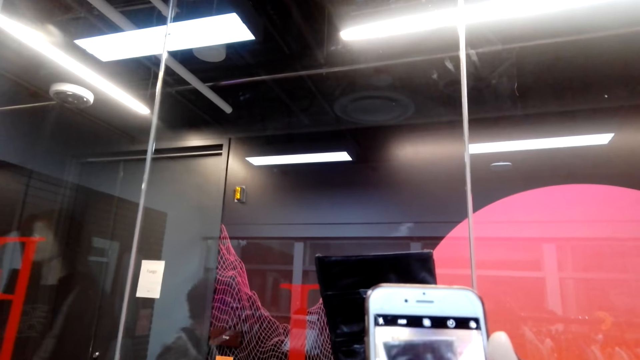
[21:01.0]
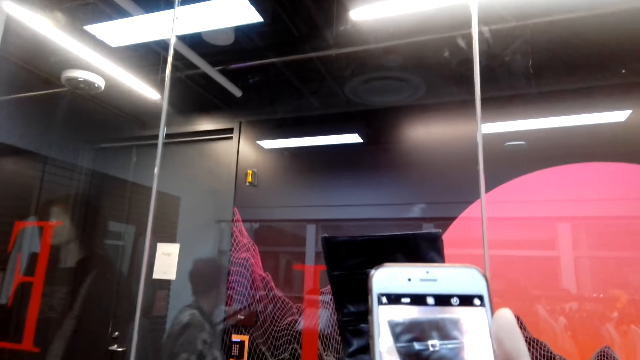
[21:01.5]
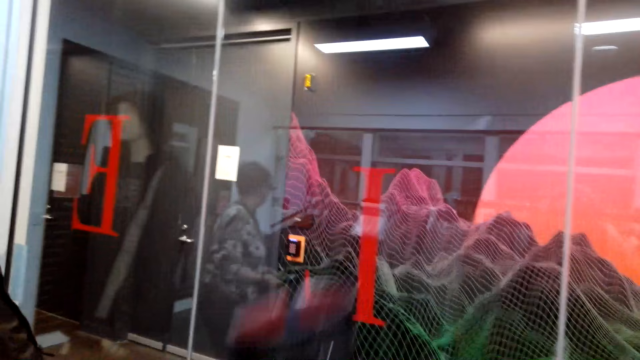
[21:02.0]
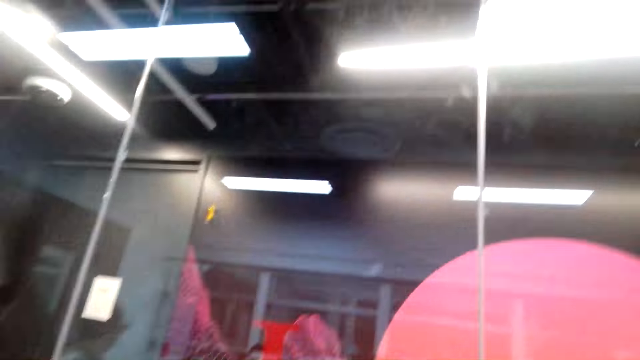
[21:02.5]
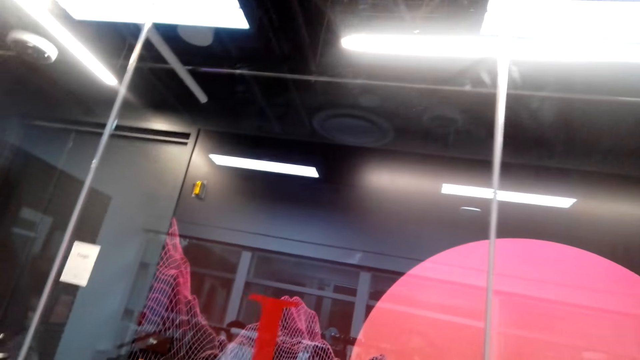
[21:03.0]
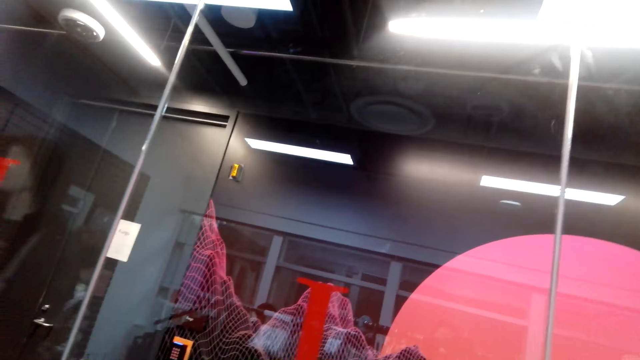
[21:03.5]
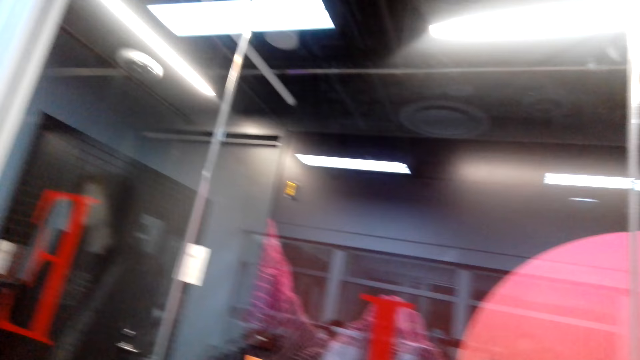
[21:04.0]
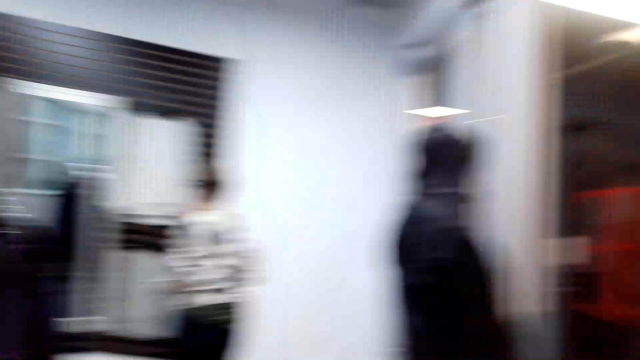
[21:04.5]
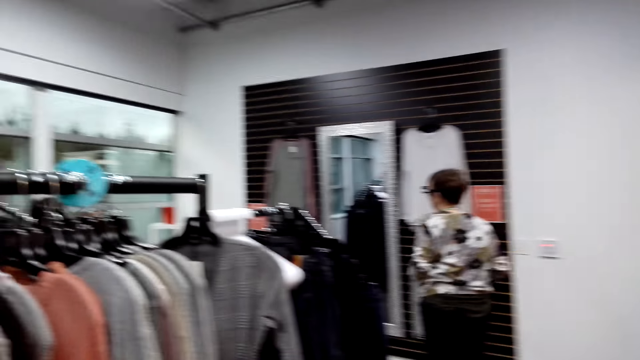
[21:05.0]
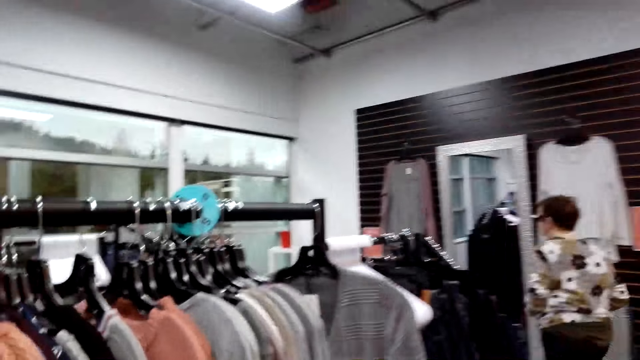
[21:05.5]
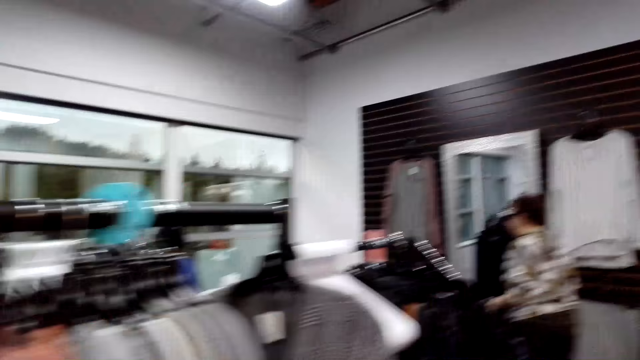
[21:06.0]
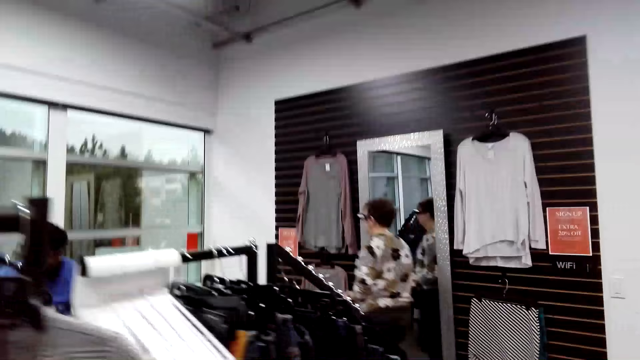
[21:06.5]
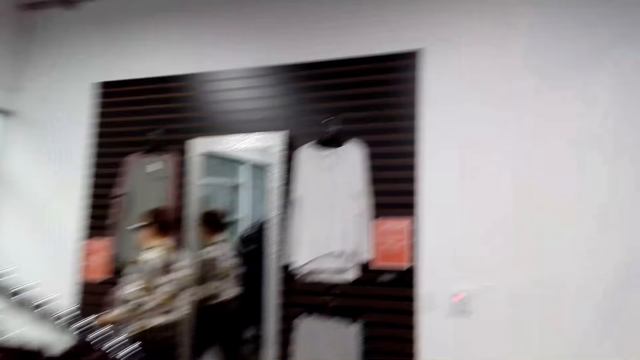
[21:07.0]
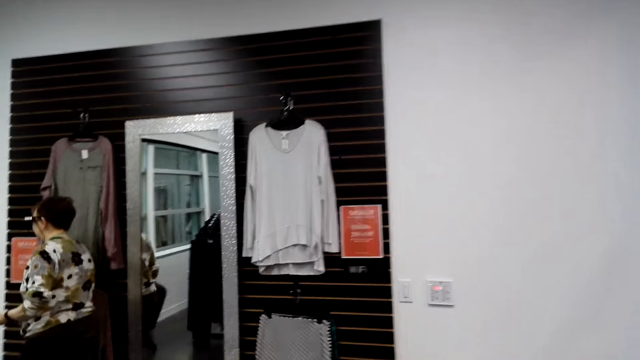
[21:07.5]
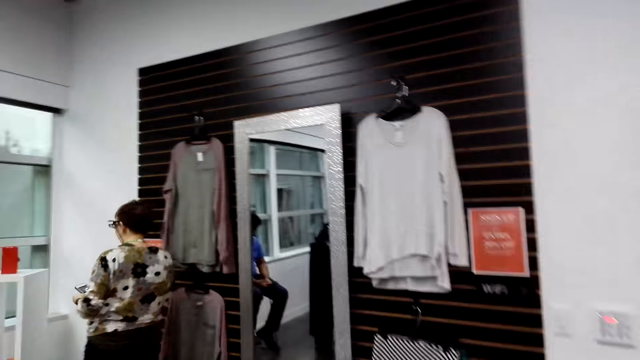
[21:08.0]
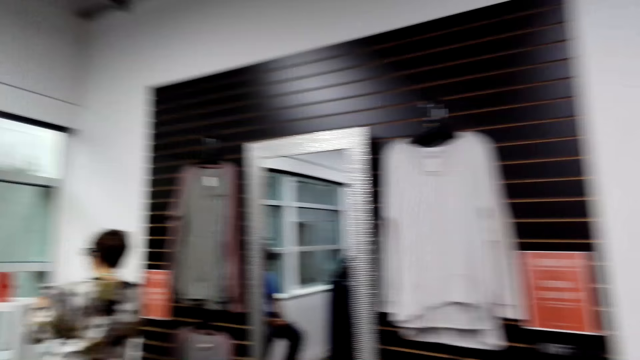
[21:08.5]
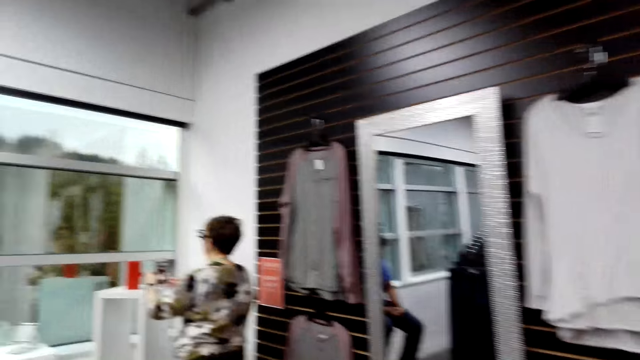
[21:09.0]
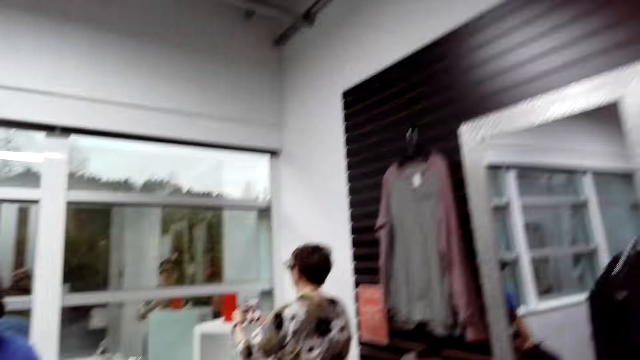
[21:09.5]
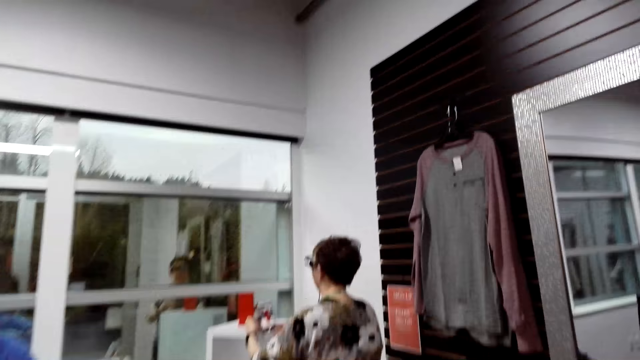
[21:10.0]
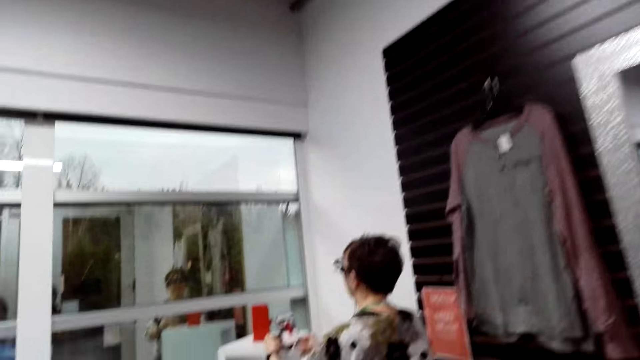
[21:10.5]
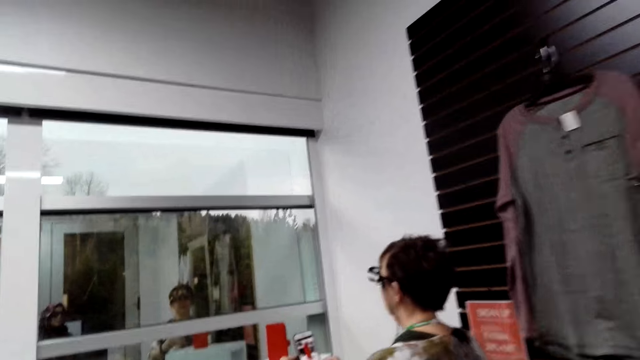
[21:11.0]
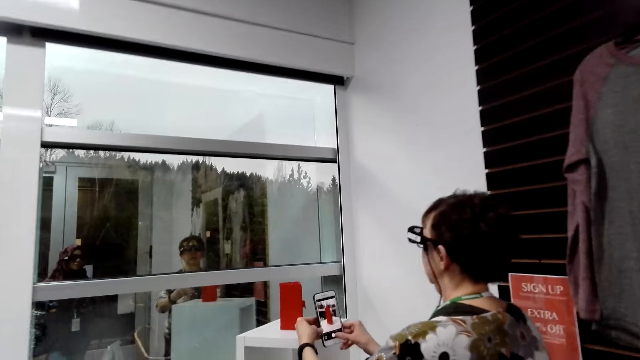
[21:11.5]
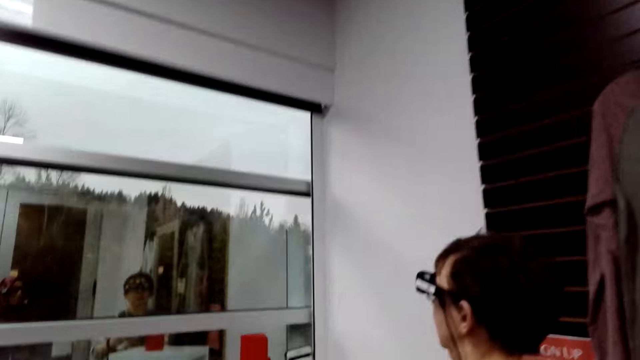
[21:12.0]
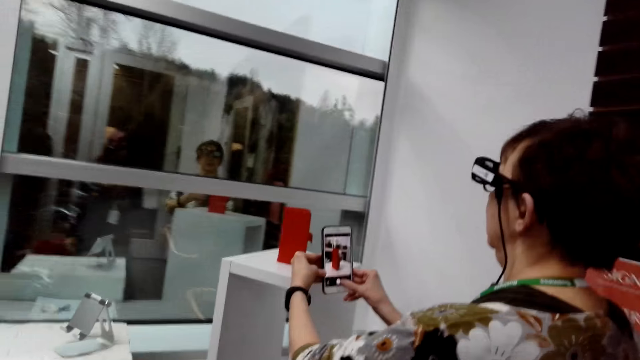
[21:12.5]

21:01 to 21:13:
A woman walks in the supermarket. The camera wearer walks in the store. The woman walks the store. The woman takes a picture of a cabinet.

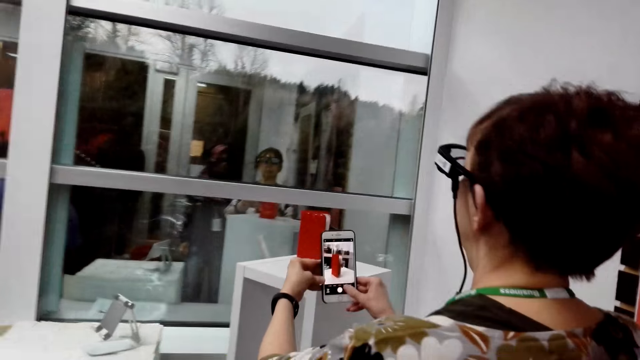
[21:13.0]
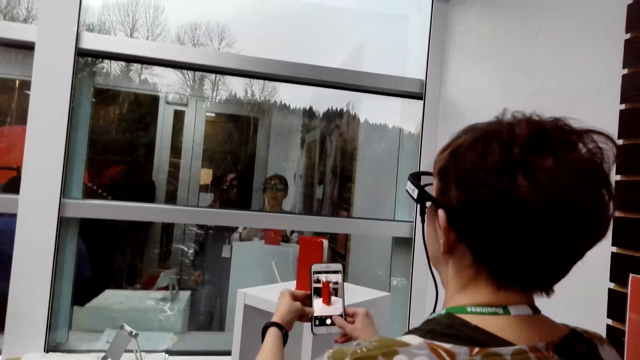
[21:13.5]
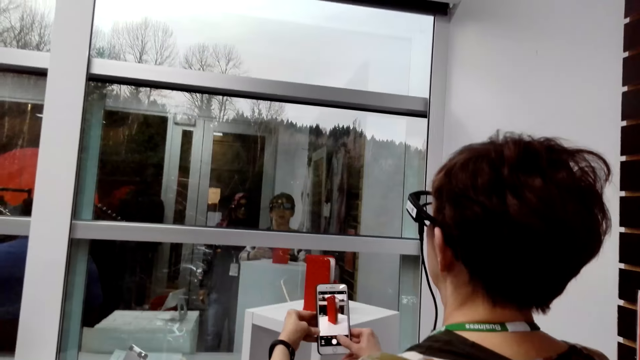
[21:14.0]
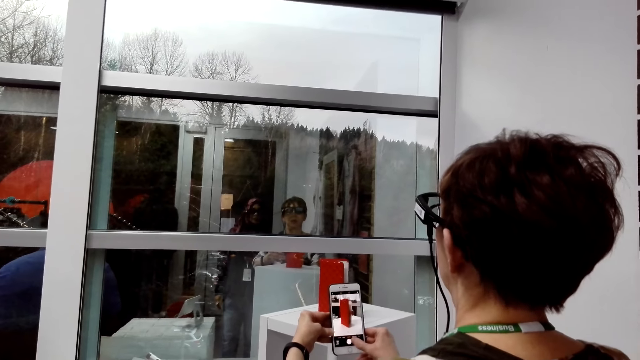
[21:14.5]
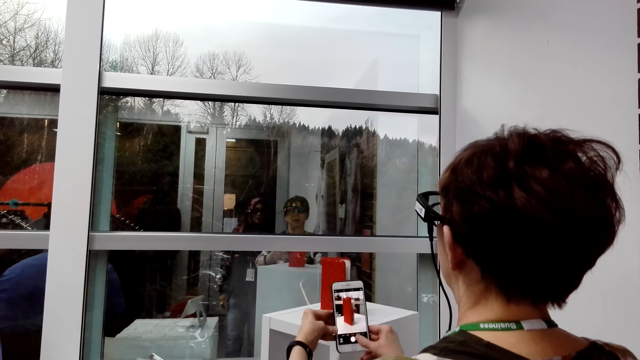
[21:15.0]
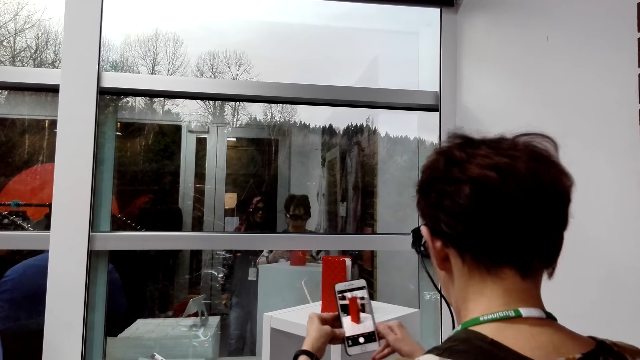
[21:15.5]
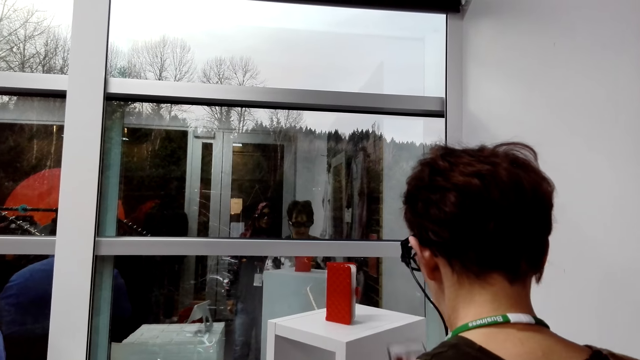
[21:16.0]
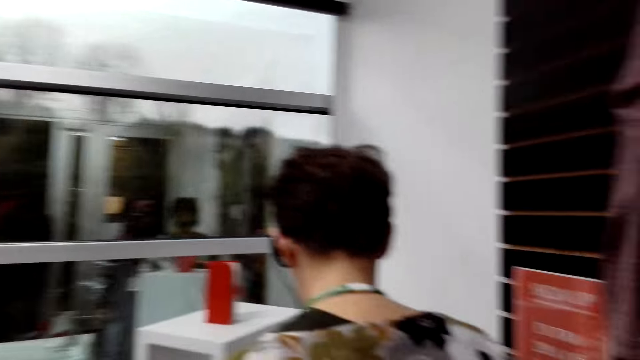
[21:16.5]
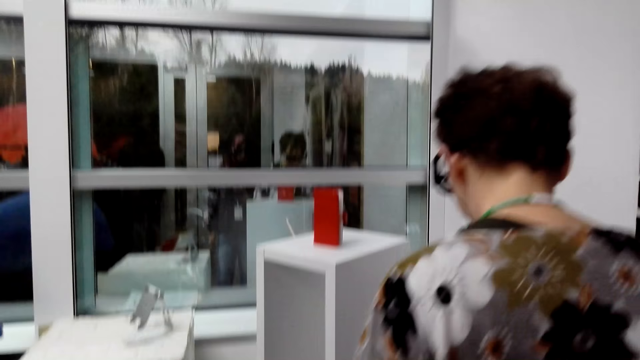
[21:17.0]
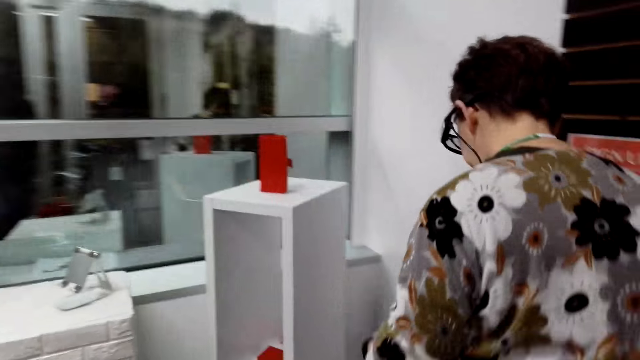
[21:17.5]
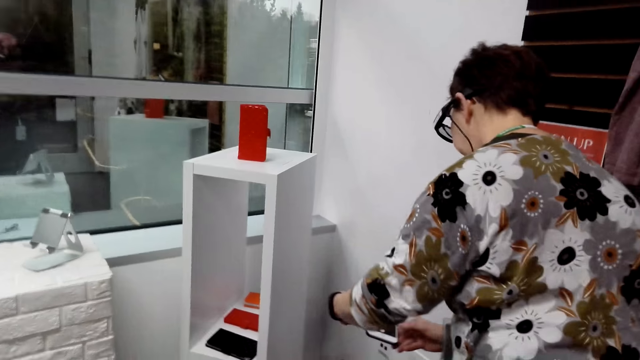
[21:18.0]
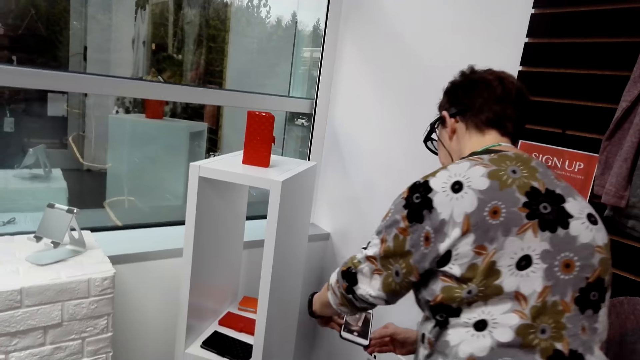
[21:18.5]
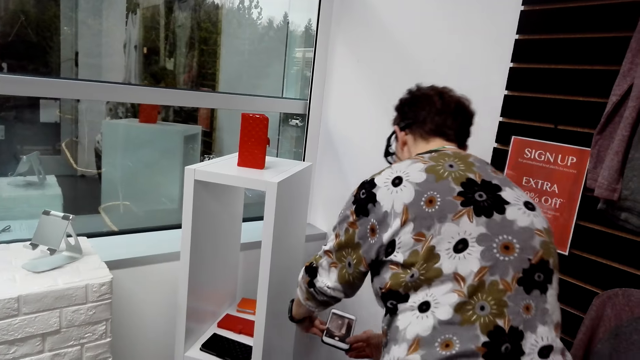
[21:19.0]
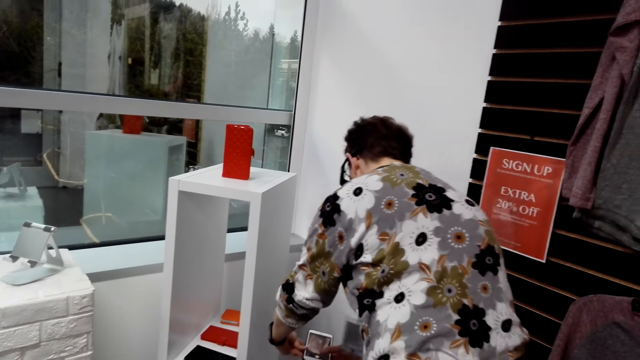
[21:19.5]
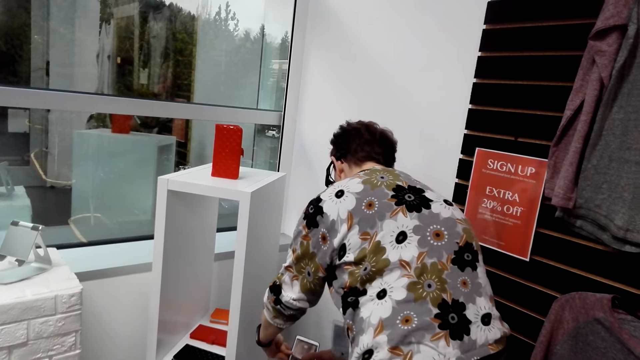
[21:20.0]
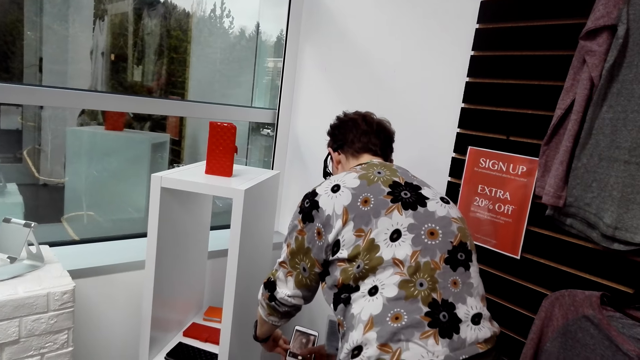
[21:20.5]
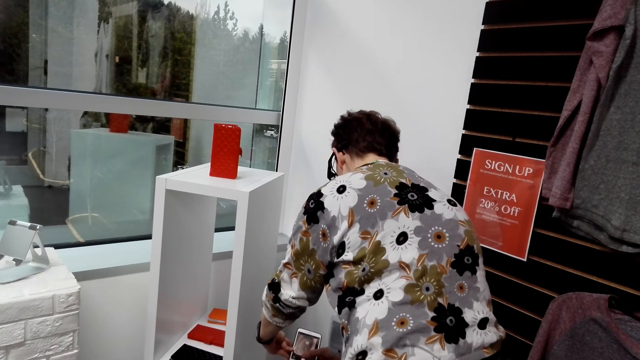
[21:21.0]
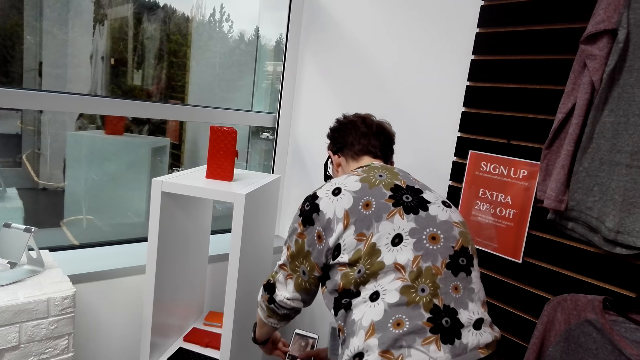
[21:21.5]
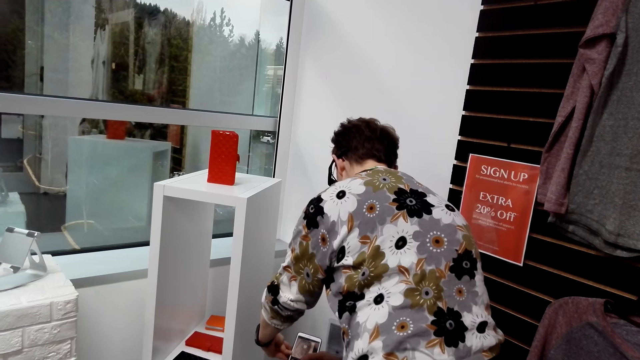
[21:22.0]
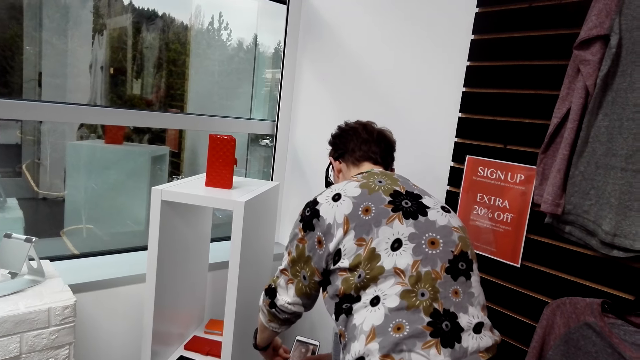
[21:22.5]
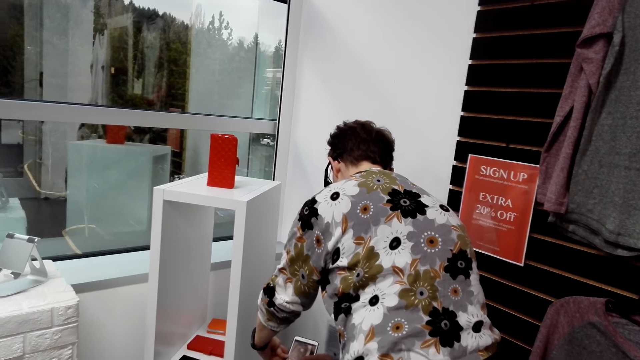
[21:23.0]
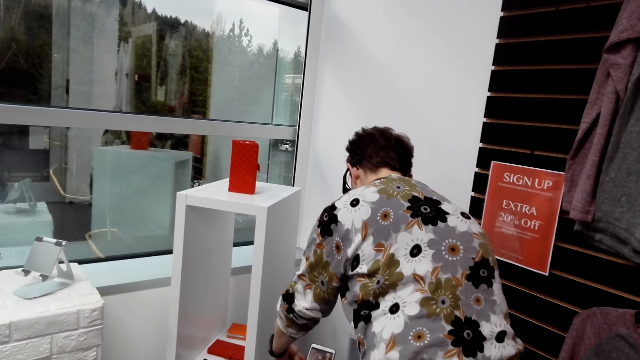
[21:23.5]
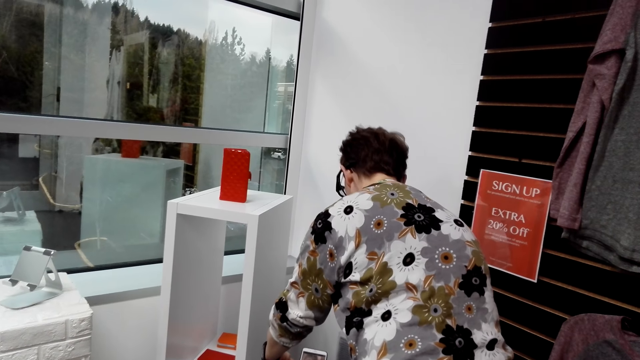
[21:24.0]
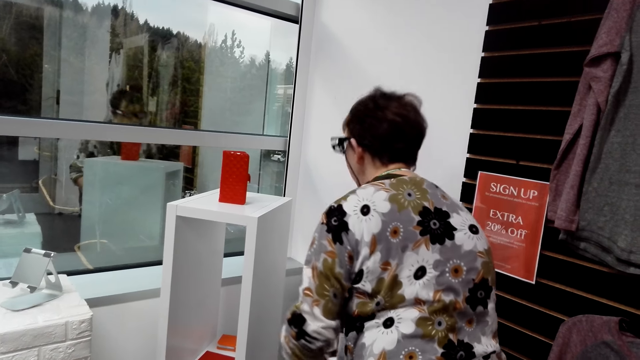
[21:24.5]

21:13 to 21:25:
The woman takes a photo of a clutch purse with a cell phone. The woman takes a photo of a fabric with the cell phone.
